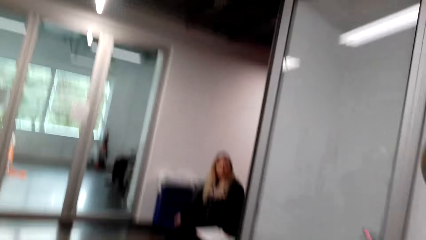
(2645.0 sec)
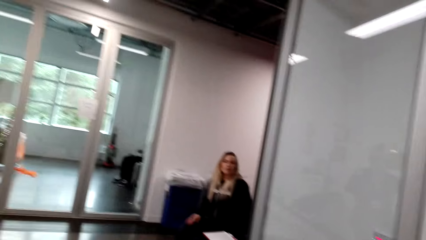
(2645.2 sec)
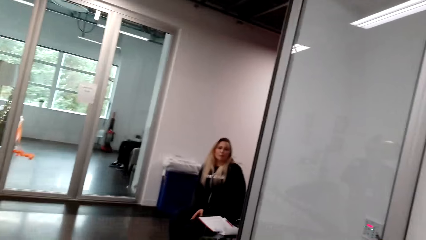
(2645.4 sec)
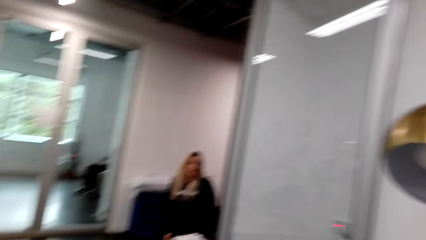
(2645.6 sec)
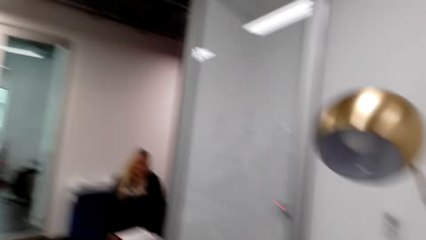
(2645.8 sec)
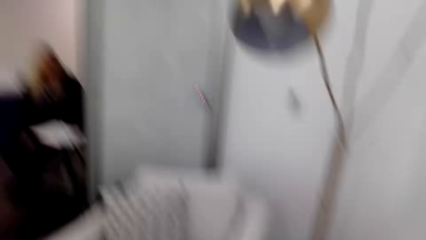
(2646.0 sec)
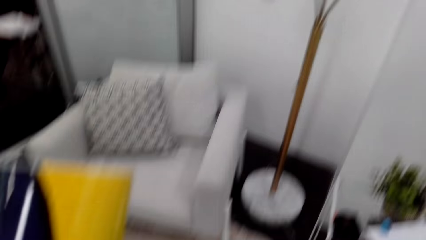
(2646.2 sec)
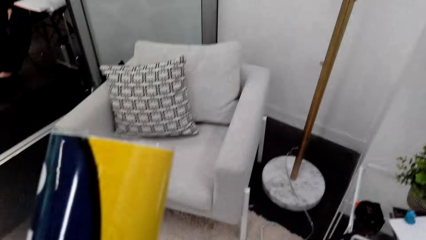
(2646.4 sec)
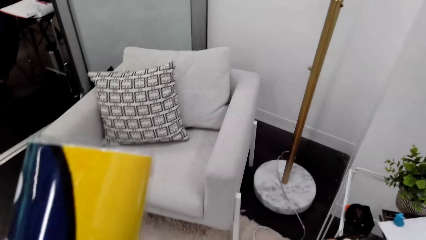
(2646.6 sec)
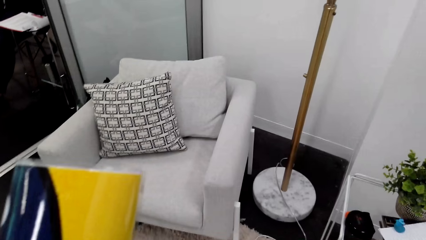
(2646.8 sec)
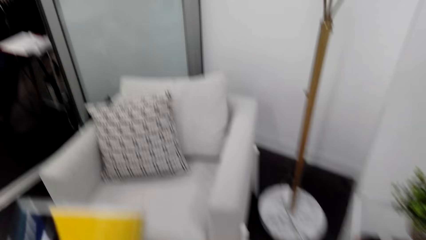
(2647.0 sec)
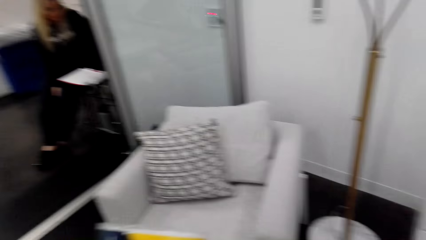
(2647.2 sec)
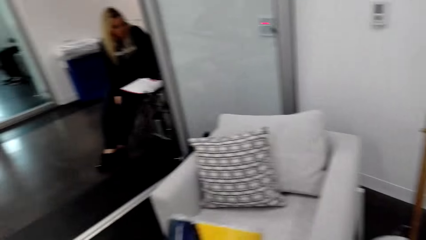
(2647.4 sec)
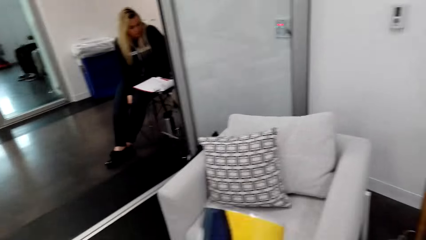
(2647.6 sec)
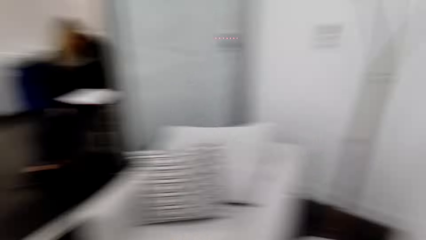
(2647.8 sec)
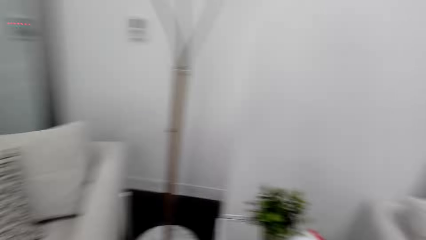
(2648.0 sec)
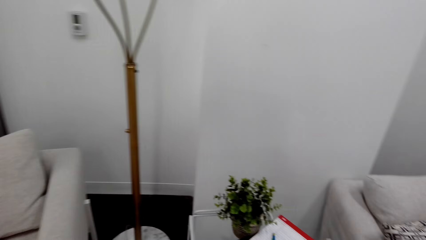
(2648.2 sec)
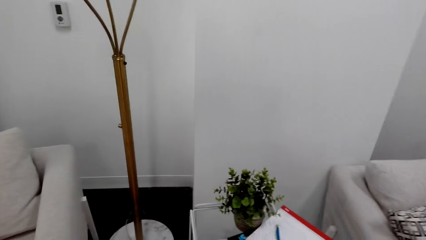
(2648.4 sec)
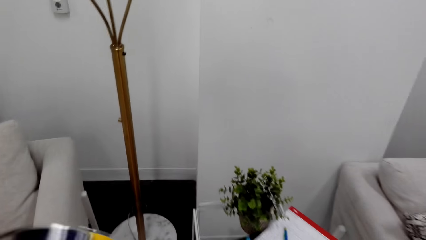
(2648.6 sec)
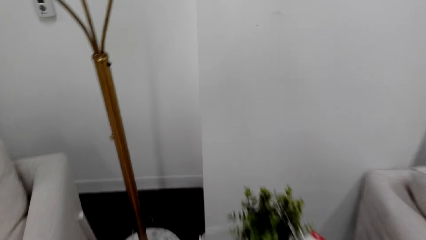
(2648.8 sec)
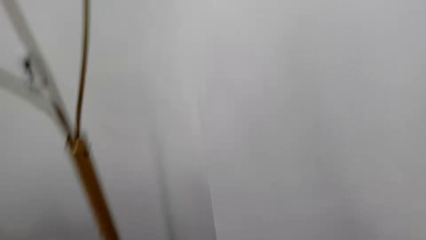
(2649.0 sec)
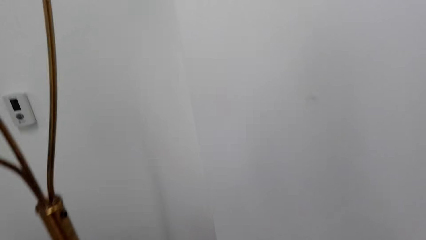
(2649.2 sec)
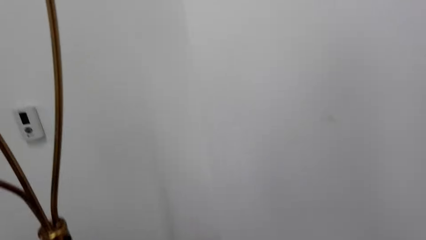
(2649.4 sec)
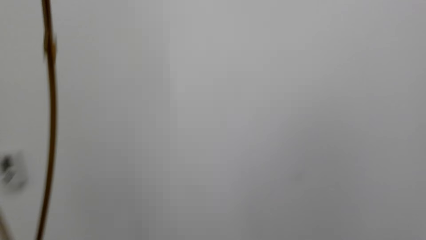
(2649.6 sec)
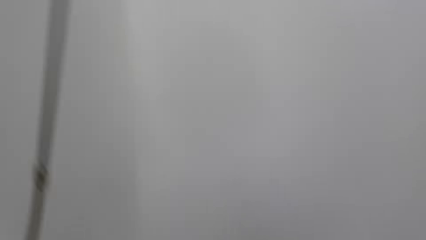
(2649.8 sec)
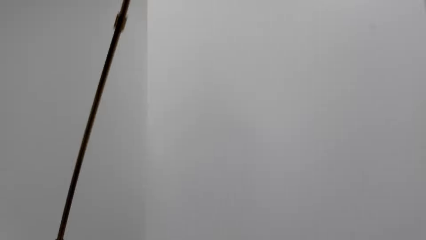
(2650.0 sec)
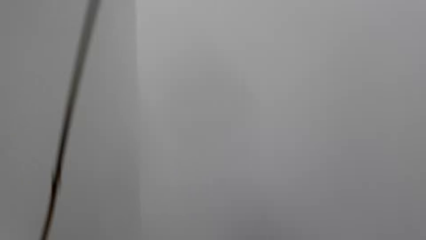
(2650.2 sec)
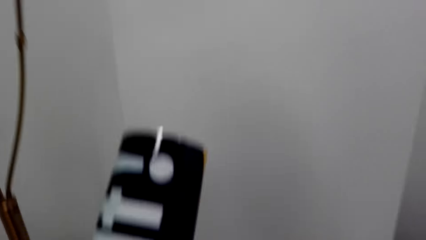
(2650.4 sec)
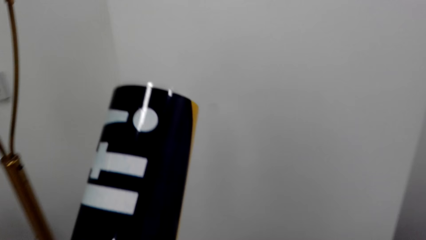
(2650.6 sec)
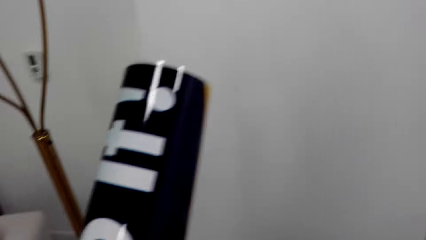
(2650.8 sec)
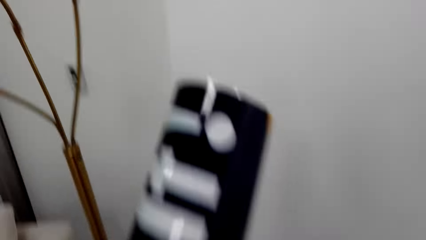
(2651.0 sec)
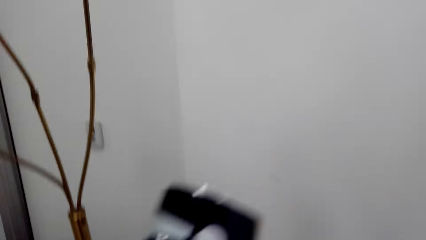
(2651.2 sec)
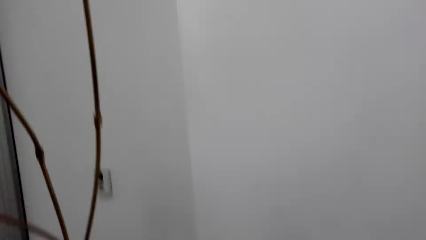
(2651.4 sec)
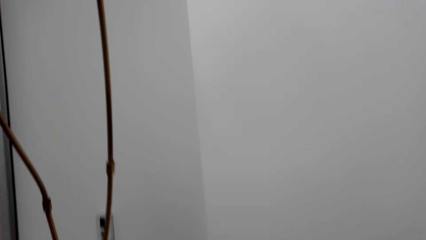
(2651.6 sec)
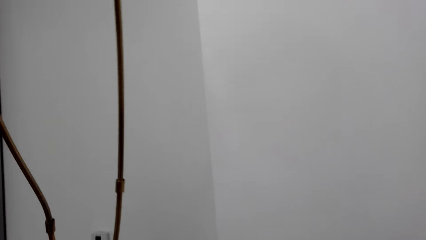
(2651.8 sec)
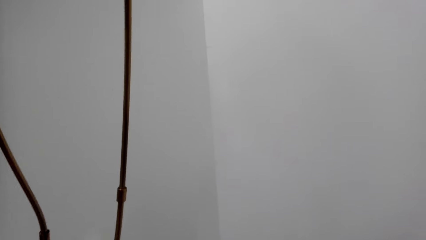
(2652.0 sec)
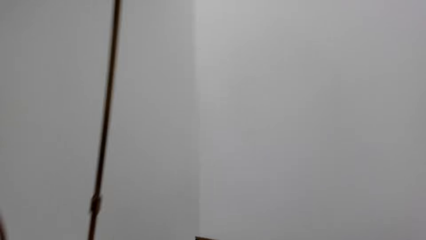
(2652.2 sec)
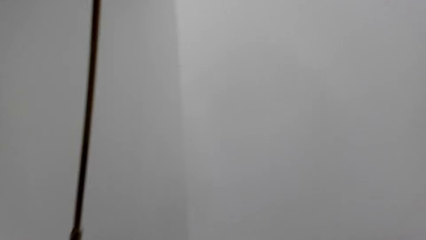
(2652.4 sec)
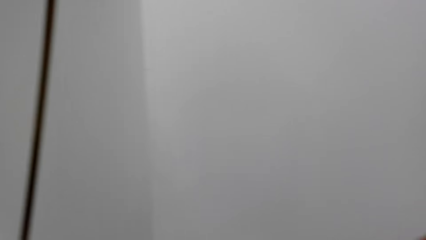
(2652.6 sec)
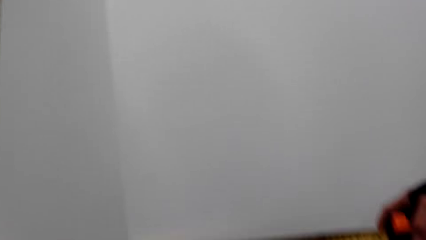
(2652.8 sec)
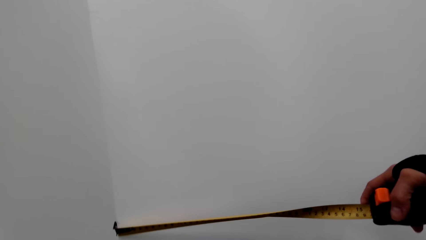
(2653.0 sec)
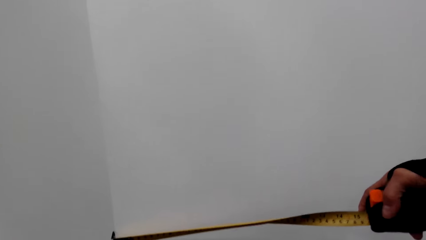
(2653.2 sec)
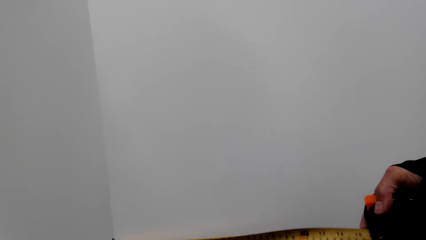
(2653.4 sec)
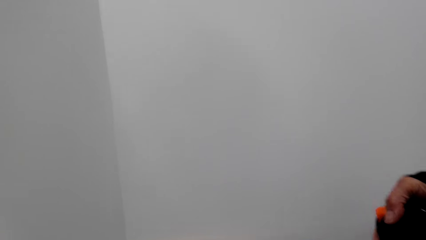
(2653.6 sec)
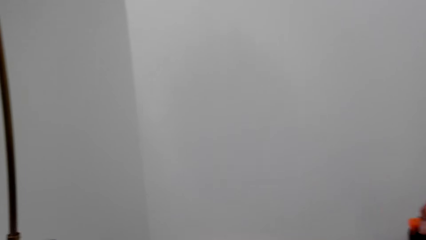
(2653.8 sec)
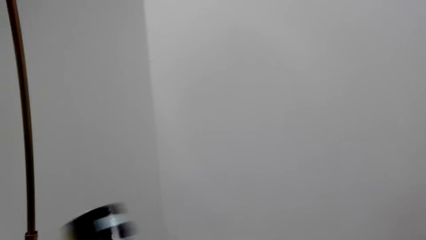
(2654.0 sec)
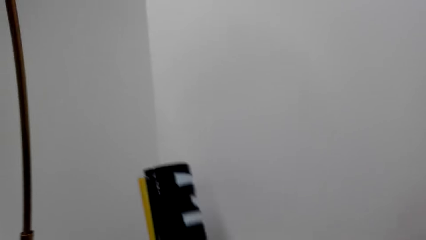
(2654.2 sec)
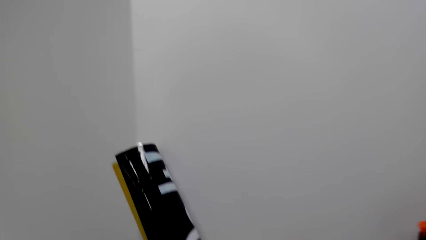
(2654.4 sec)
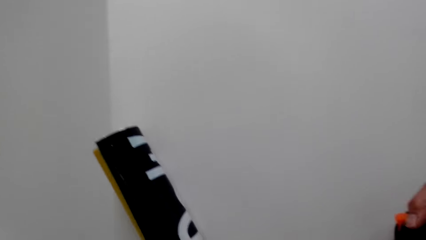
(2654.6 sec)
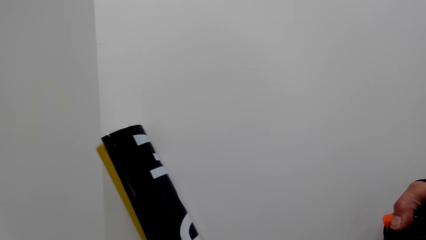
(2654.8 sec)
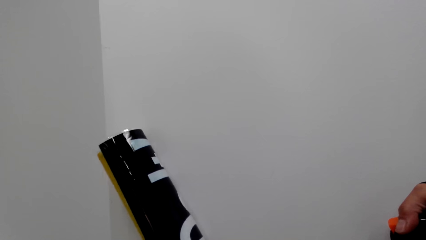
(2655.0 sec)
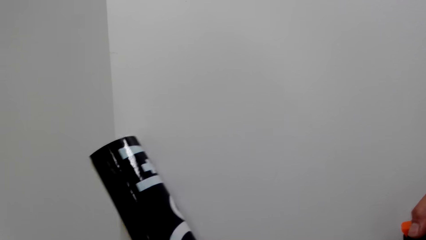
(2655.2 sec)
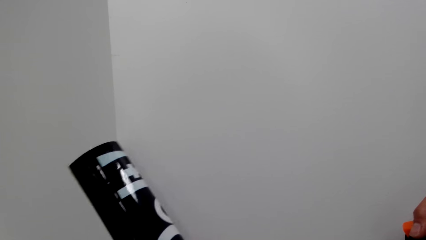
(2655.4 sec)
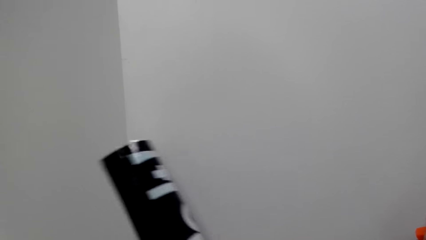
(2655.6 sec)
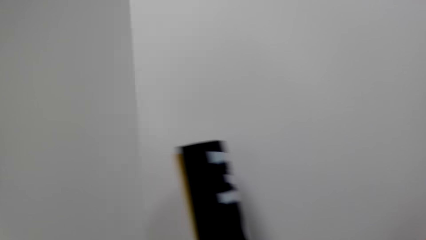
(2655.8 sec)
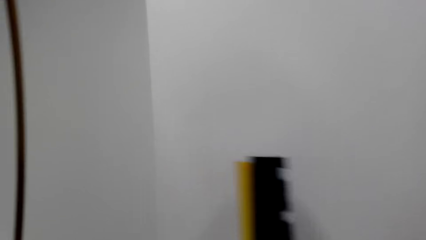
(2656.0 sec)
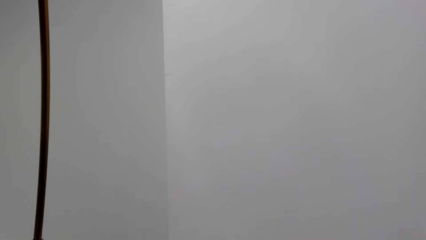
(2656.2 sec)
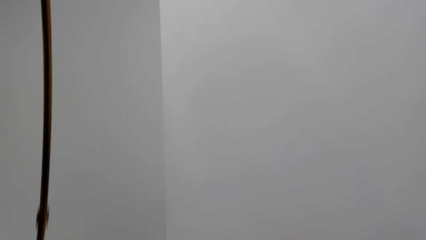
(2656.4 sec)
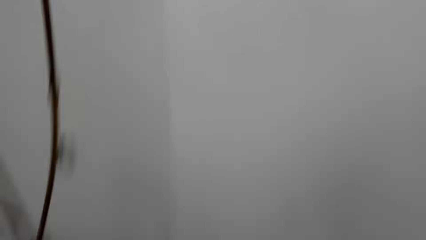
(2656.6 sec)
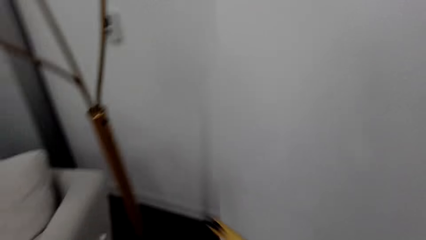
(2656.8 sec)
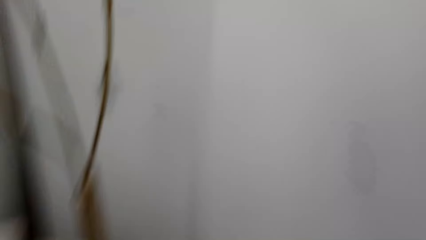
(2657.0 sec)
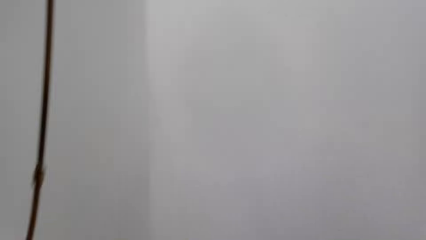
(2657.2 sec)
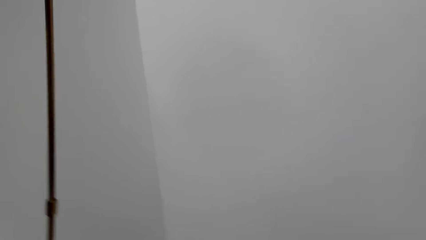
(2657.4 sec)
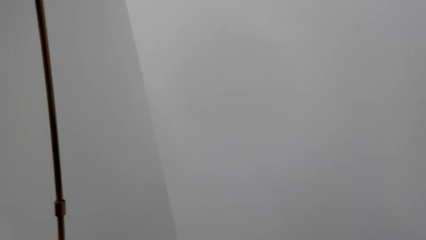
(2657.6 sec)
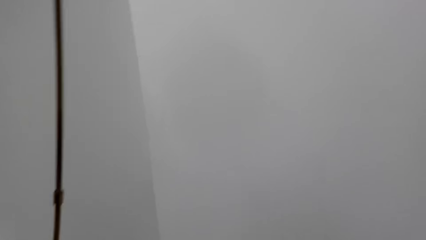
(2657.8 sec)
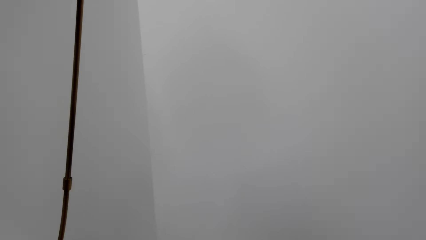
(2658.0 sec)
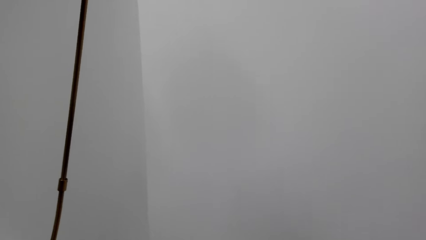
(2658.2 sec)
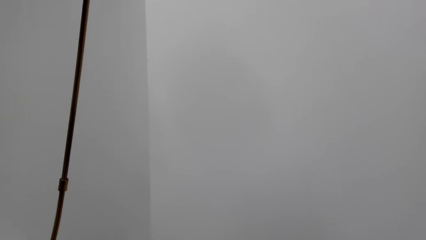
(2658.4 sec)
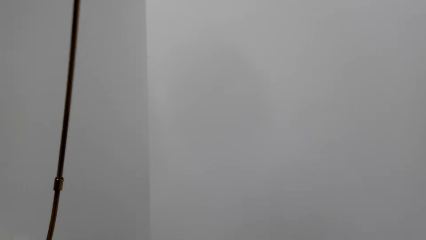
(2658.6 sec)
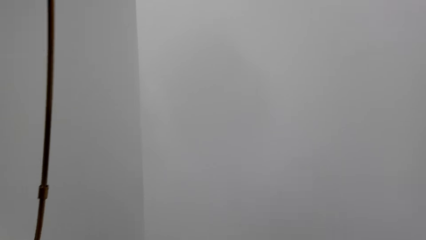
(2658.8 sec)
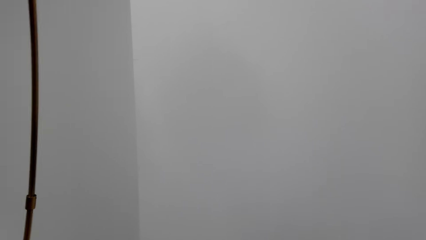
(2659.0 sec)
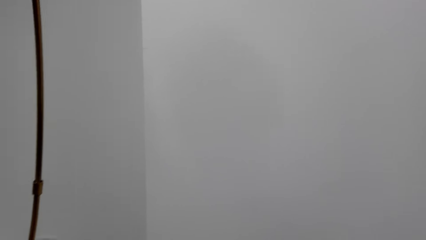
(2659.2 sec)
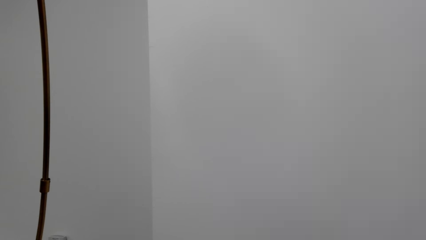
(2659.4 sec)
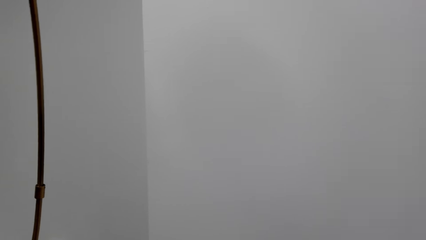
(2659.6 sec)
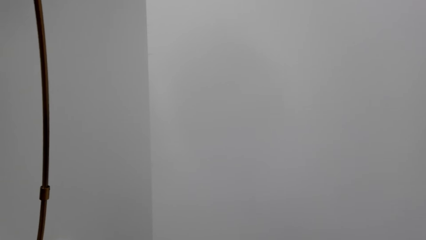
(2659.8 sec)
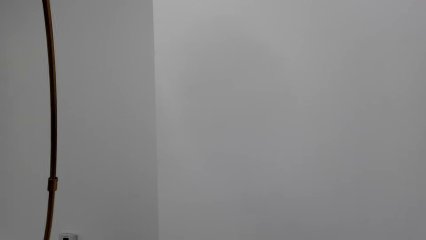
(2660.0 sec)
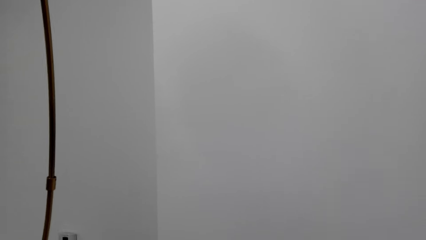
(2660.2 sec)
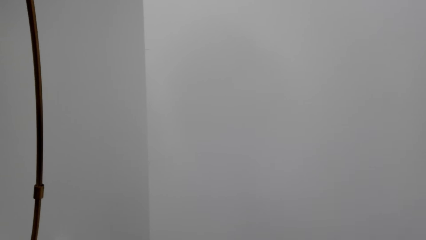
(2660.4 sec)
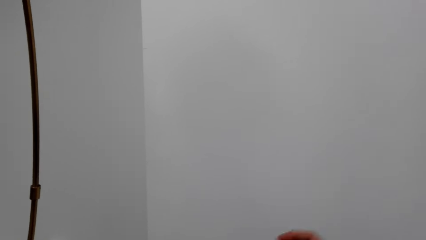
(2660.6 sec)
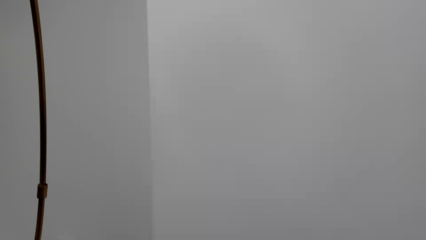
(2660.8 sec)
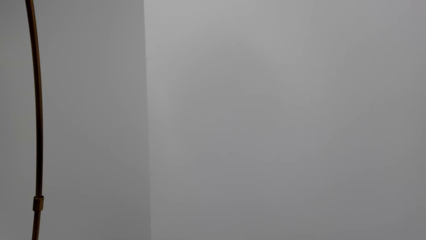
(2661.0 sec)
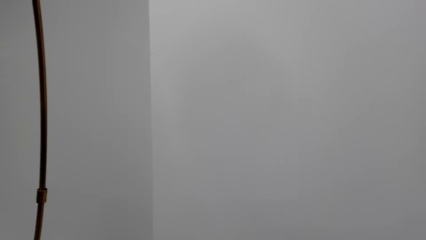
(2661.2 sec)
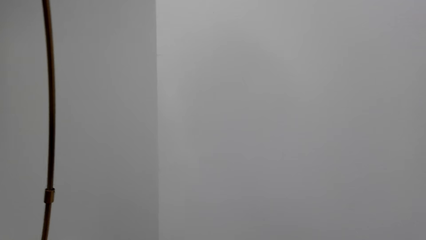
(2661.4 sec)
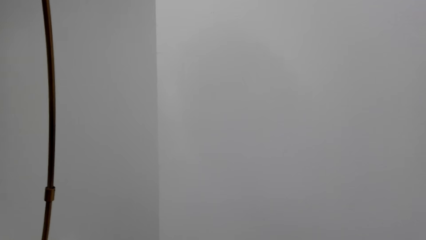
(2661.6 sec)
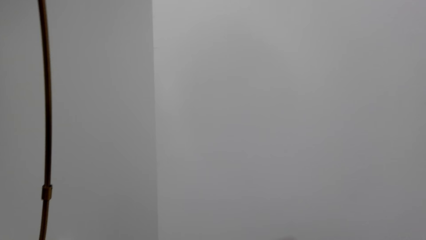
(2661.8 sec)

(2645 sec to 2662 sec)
The camera wearer folds the painting. They move the hand. They pass the wall art to the right hand. They look around.
